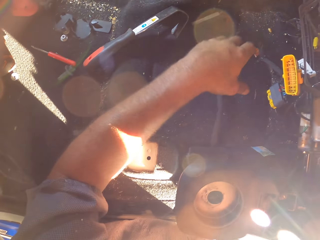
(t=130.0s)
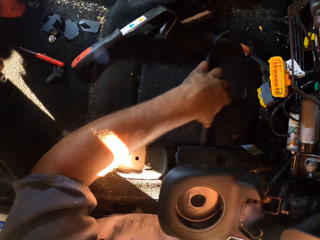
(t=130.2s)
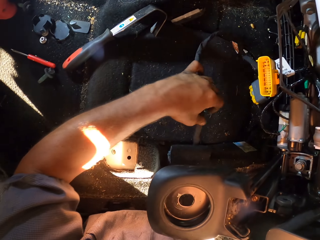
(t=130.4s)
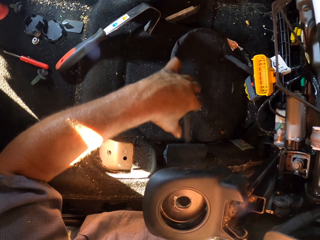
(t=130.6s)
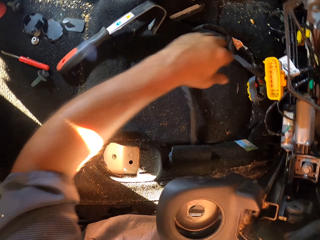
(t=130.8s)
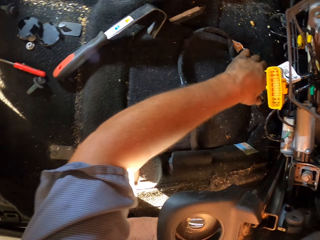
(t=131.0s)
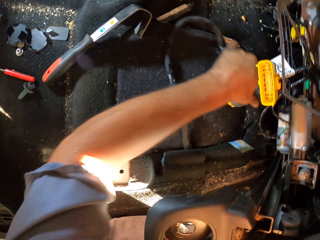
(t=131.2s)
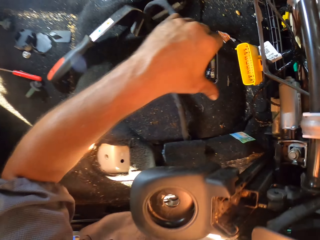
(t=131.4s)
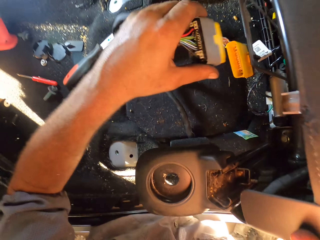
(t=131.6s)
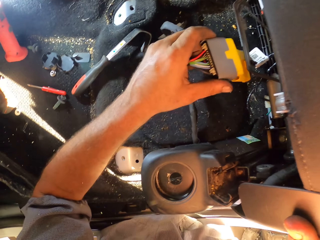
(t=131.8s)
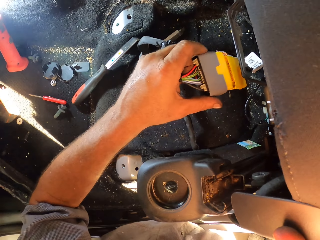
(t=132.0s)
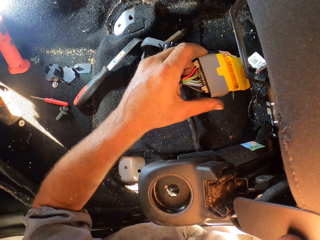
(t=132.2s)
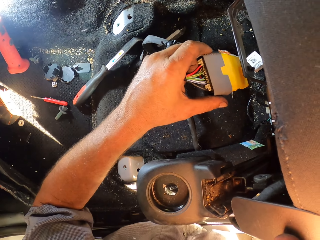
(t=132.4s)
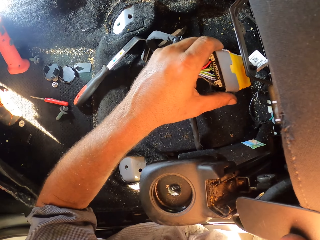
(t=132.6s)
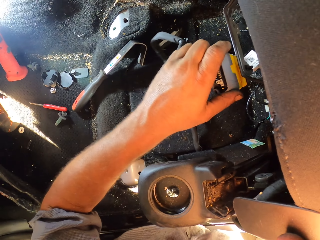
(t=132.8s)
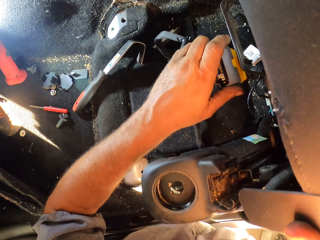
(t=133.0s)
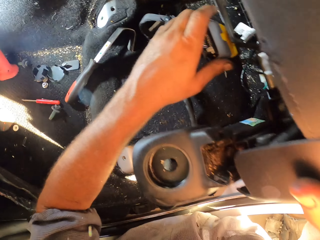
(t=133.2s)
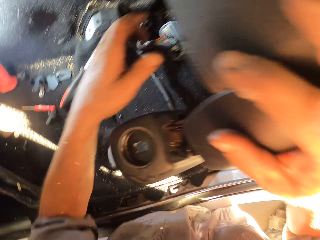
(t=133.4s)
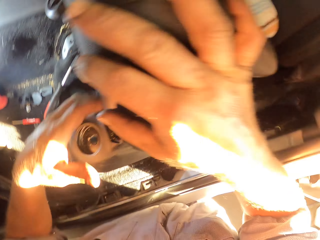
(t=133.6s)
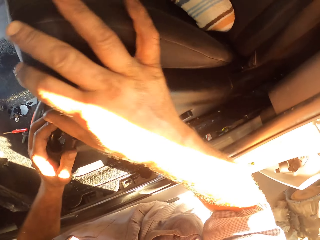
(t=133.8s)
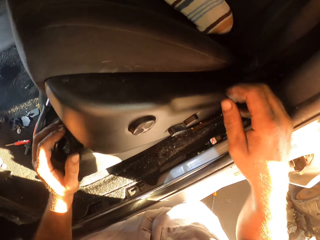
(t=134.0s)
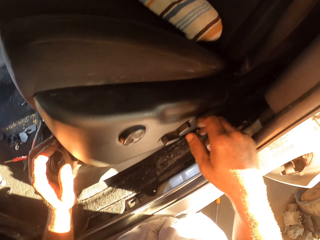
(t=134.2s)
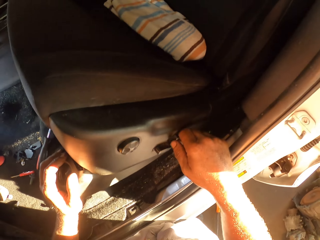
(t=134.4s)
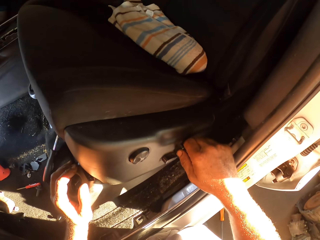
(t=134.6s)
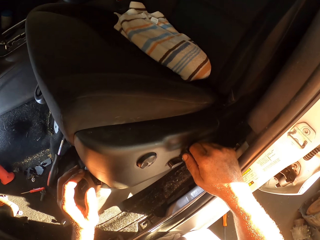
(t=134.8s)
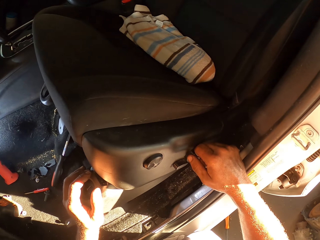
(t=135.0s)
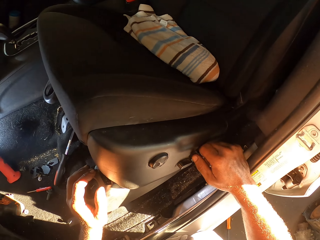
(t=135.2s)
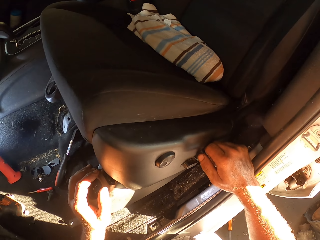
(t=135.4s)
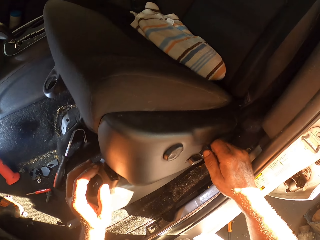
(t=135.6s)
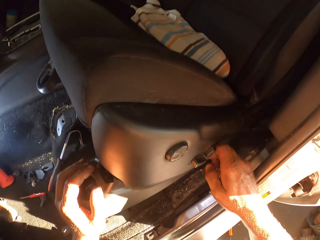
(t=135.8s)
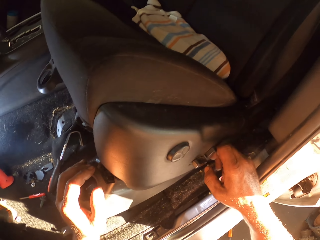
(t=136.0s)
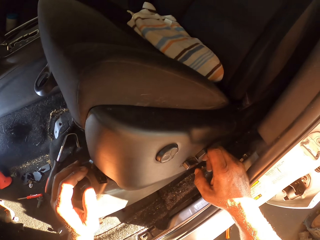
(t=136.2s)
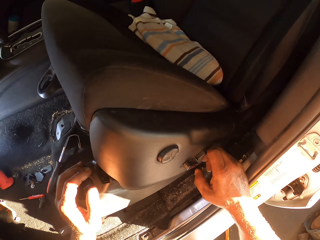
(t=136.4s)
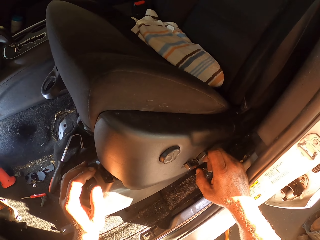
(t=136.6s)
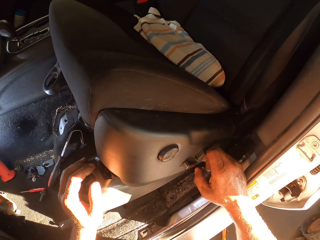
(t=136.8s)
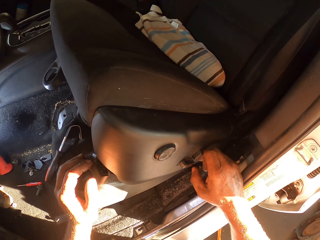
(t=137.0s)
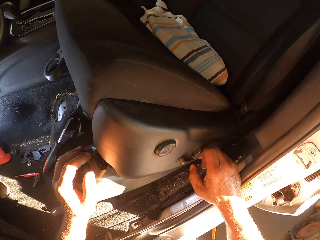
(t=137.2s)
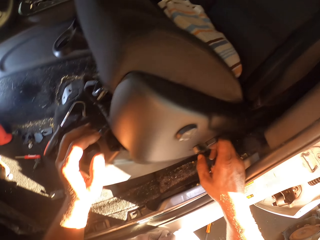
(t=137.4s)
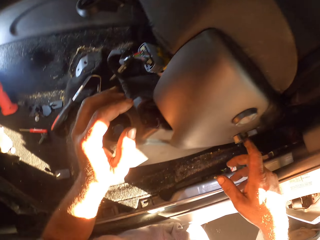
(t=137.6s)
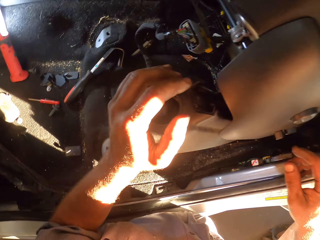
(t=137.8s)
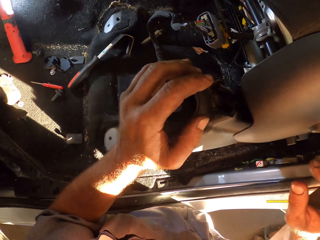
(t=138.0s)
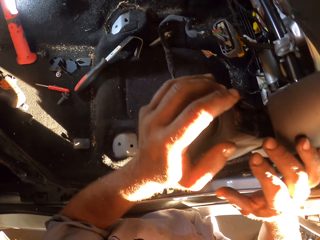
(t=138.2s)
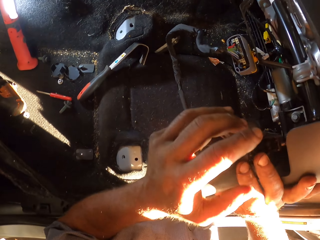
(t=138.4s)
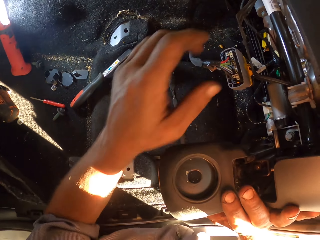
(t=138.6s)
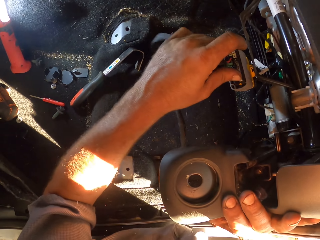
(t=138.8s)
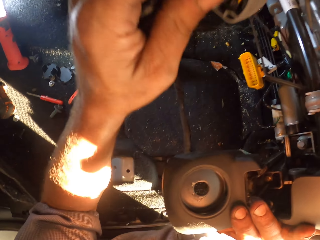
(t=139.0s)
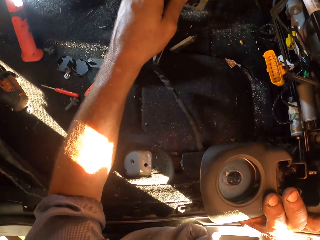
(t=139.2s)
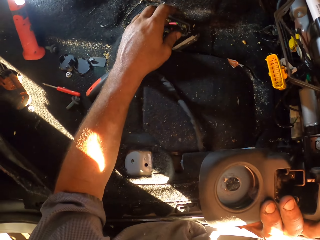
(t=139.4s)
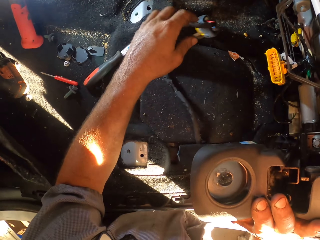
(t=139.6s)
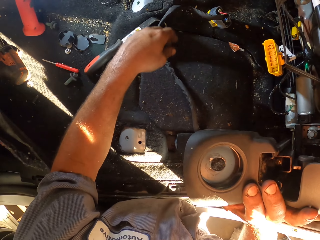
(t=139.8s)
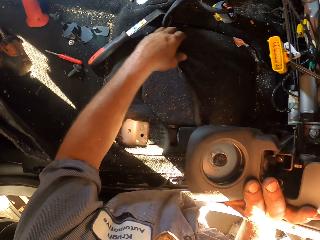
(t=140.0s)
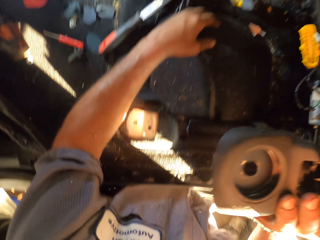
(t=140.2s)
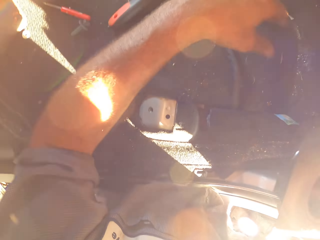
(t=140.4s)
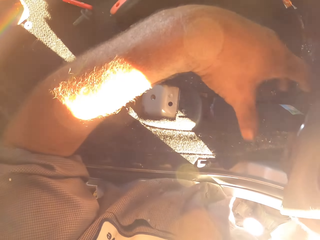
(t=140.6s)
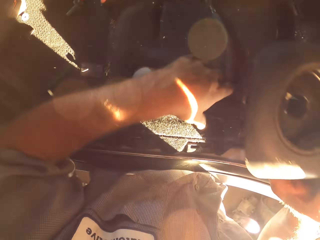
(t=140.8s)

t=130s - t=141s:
The camera wearer touches the wire. They connect the seat wires. They fix the wires. They hold the seat. They close the seat. They look at the wires. They pull the wires. They disconnect the wires from the seat.

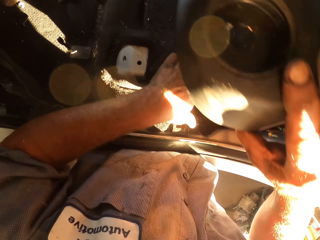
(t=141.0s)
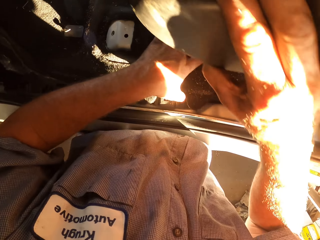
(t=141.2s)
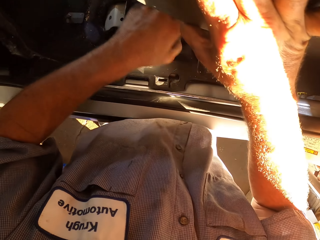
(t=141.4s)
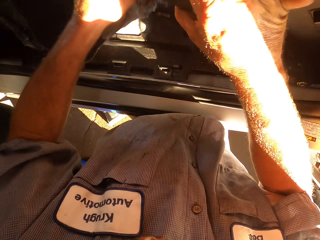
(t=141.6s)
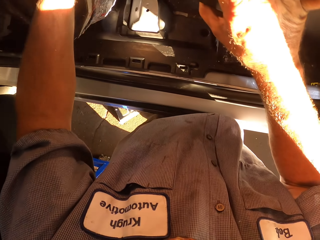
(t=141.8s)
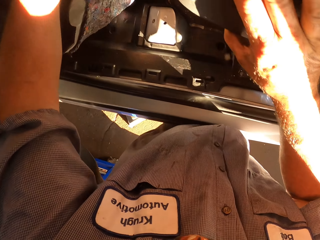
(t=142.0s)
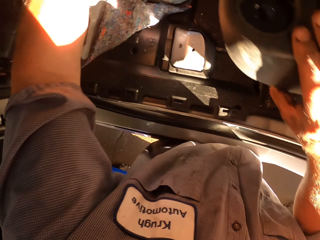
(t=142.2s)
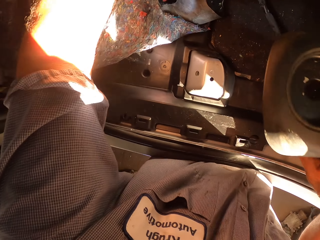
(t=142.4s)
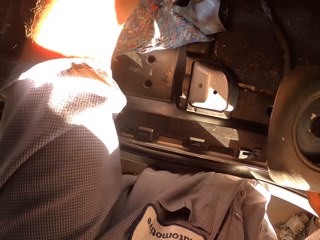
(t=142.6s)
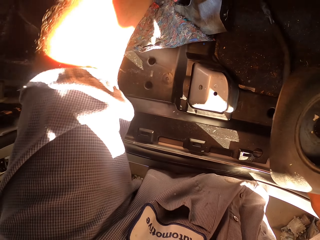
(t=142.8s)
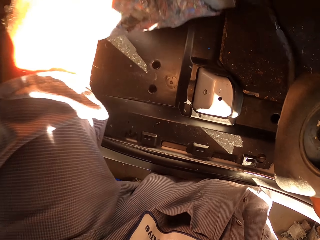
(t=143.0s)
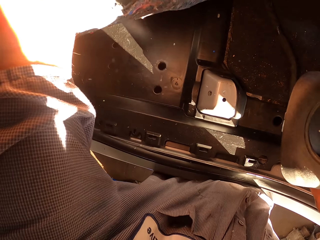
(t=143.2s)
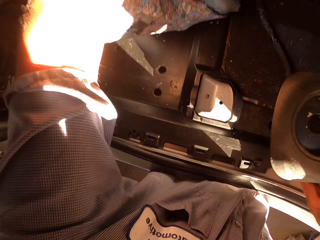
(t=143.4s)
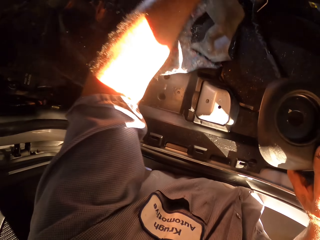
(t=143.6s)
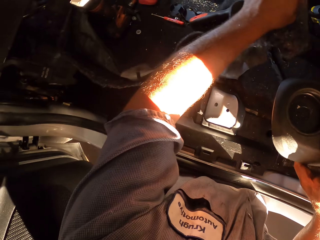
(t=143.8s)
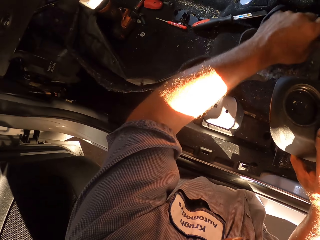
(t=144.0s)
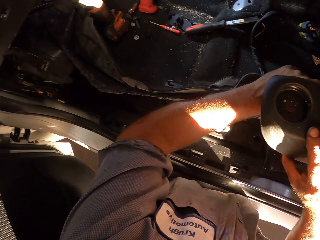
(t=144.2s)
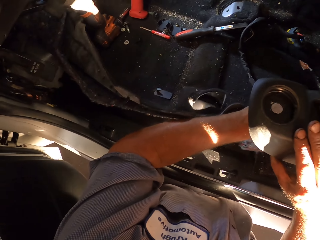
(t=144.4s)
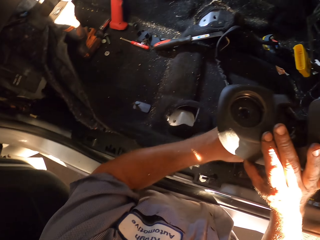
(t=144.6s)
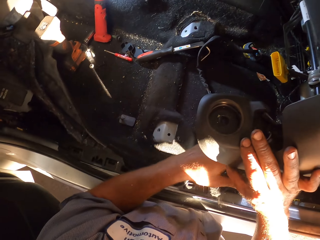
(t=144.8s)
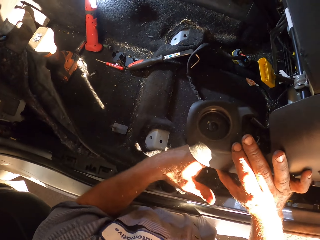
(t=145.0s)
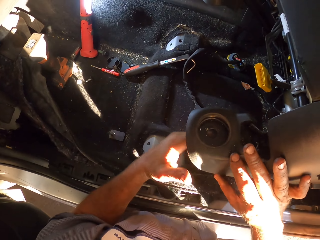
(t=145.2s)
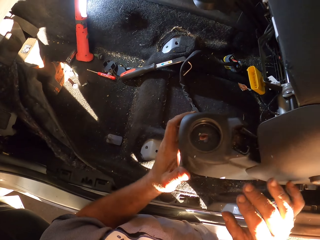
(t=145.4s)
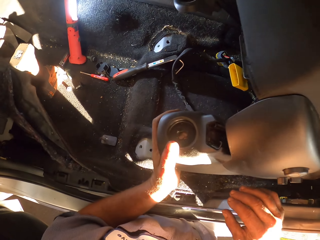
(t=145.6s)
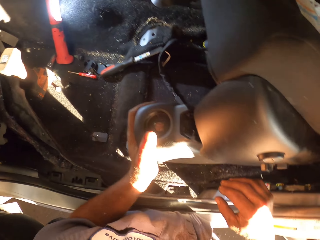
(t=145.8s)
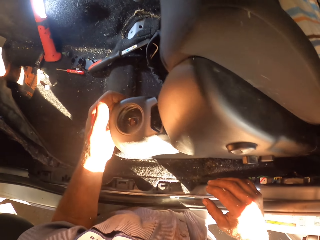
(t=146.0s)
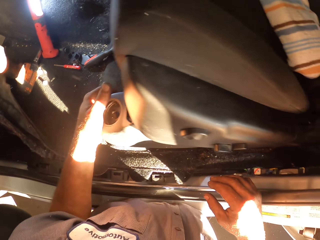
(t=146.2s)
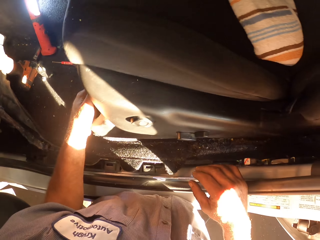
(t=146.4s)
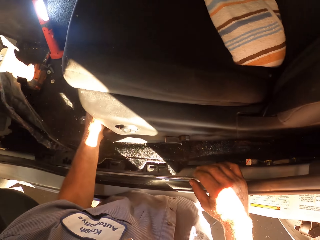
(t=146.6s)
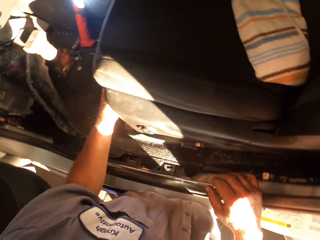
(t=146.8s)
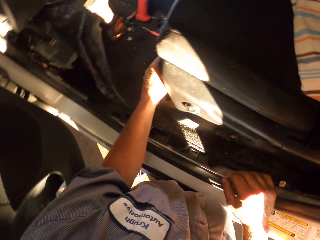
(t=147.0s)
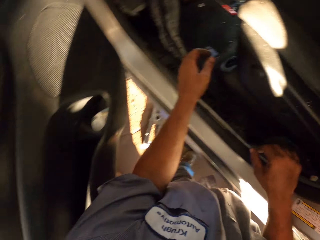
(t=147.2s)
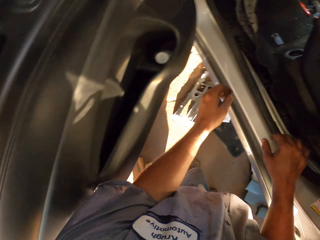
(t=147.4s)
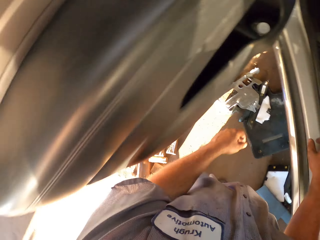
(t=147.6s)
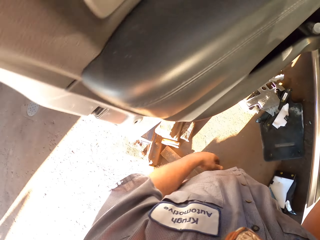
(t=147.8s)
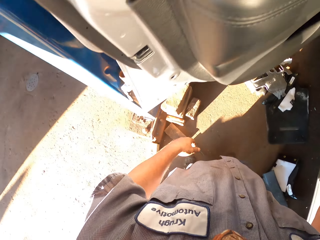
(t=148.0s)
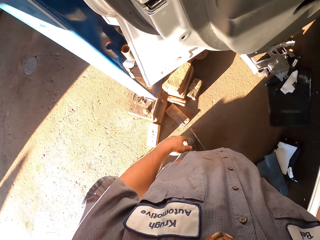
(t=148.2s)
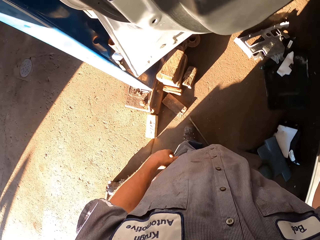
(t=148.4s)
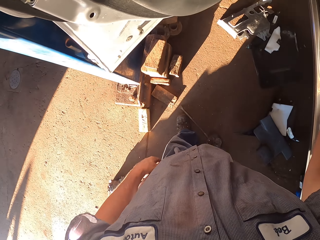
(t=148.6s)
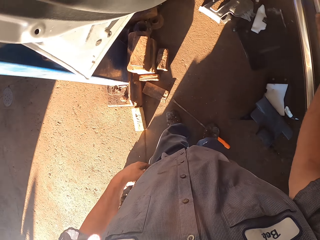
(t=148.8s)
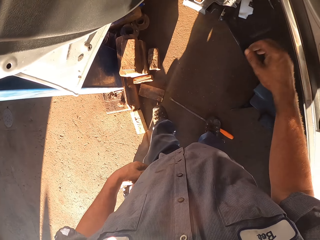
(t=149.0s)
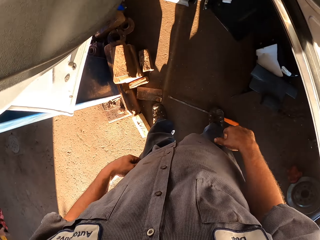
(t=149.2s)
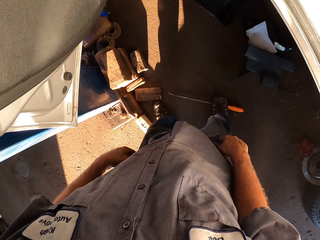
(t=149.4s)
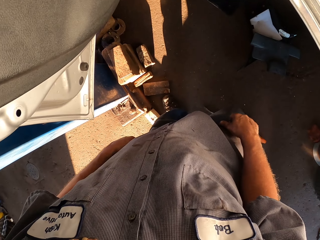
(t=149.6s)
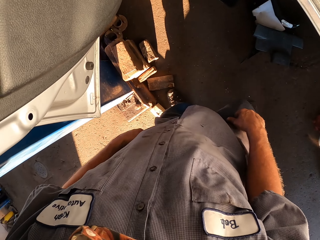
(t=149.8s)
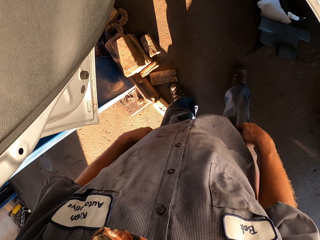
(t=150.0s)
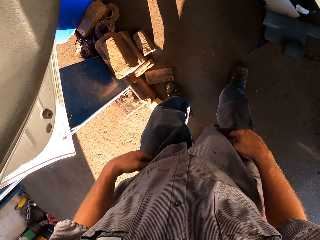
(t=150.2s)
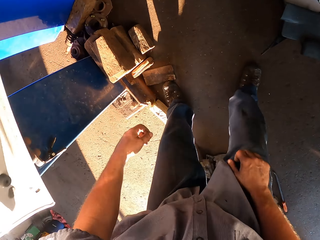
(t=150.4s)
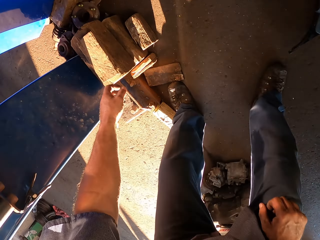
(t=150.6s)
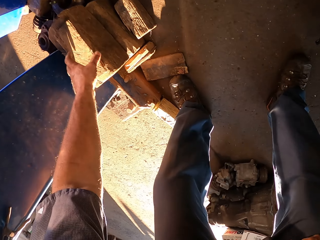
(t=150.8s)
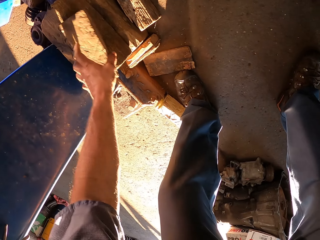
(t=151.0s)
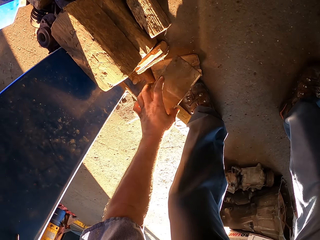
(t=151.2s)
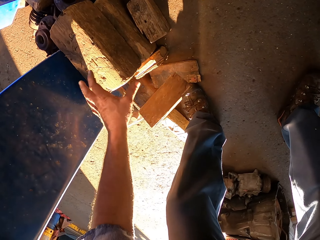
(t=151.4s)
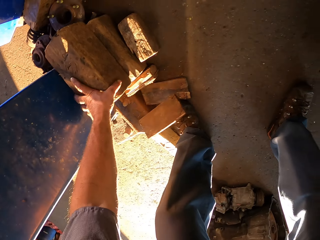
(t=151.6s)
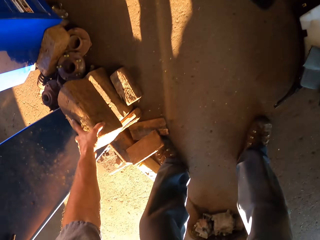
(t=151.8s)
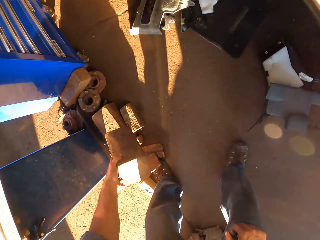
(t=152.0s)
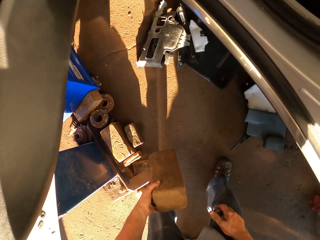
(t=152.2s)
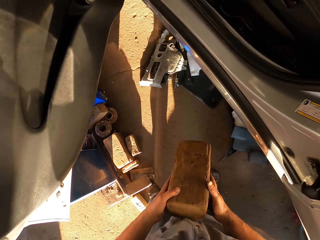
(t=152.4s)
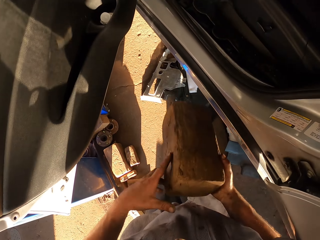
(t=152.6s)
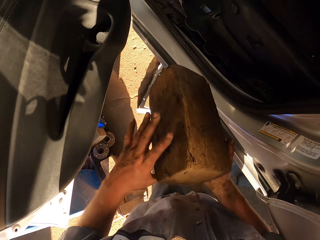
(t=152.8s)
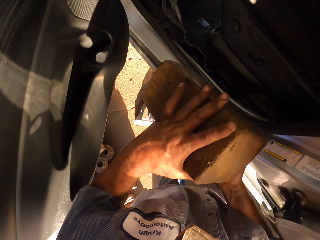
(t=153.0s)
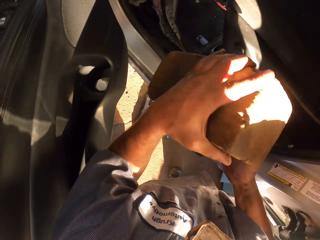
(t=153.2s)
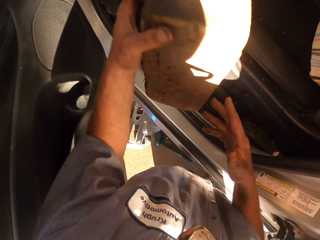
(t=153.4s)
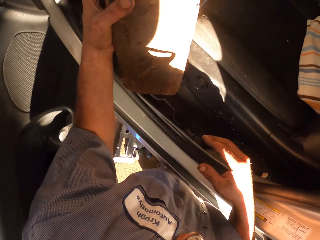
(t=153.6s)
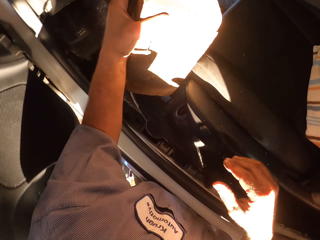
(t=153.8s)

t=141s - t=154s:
The camera wearer lifts the mat of the seat. They return the mat. They put the mat under the seat. They push the seat. They put down the seat. They bend. They pick a block from the ground. They lift the block.
